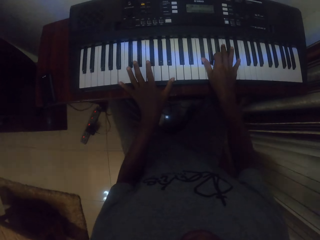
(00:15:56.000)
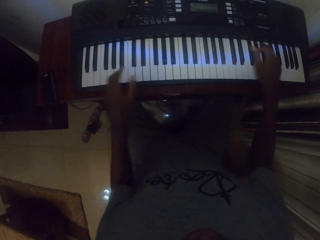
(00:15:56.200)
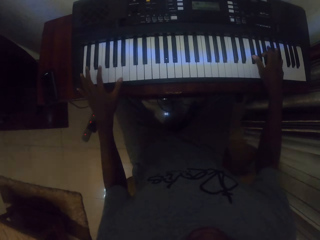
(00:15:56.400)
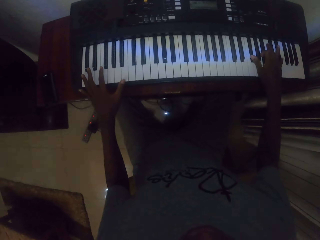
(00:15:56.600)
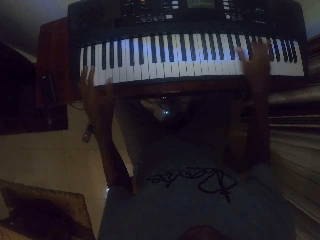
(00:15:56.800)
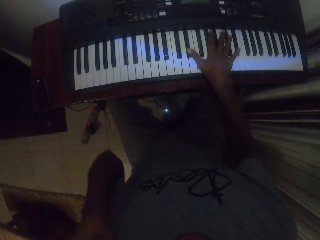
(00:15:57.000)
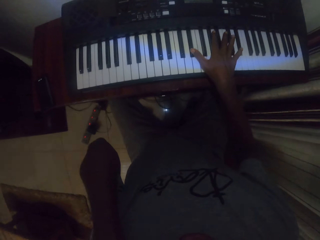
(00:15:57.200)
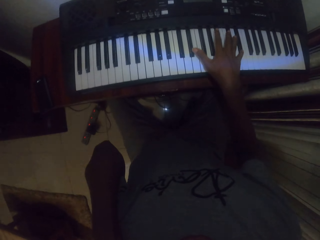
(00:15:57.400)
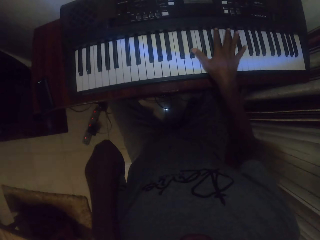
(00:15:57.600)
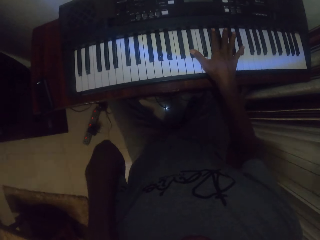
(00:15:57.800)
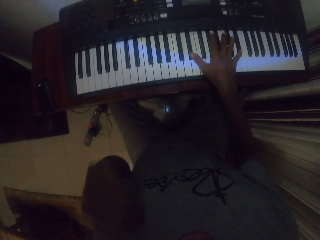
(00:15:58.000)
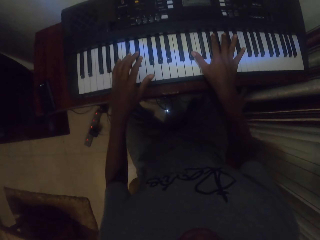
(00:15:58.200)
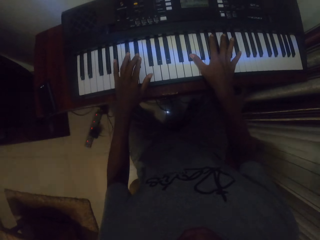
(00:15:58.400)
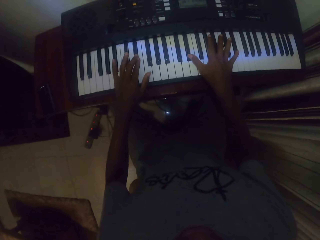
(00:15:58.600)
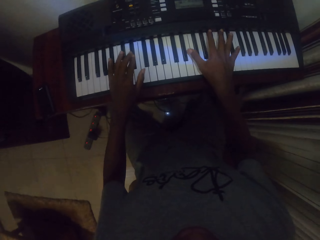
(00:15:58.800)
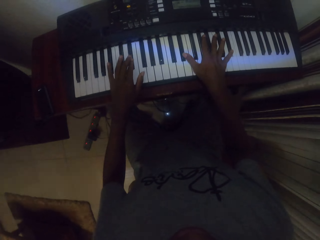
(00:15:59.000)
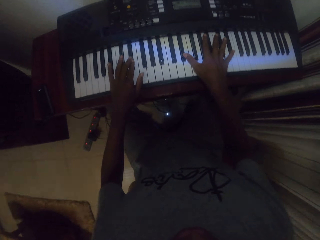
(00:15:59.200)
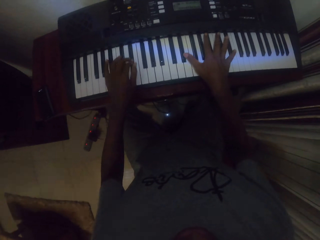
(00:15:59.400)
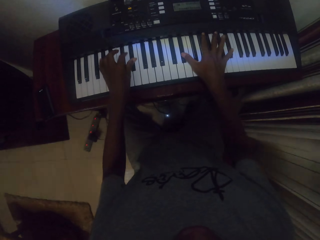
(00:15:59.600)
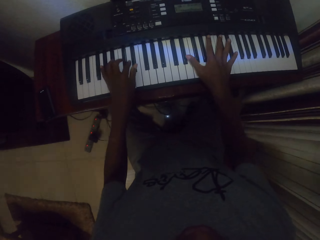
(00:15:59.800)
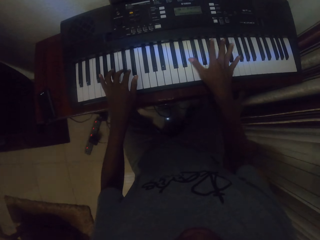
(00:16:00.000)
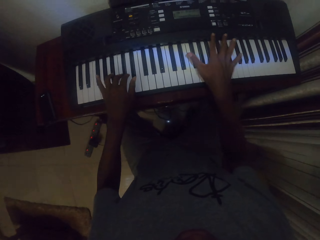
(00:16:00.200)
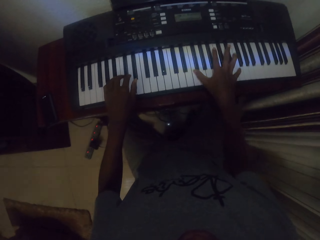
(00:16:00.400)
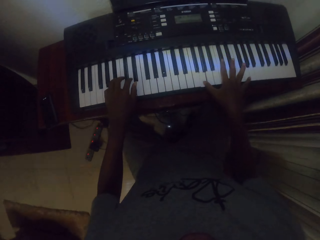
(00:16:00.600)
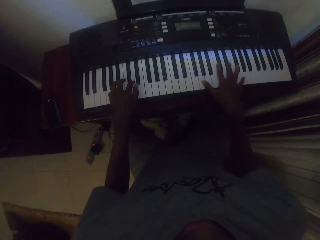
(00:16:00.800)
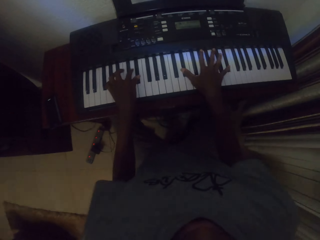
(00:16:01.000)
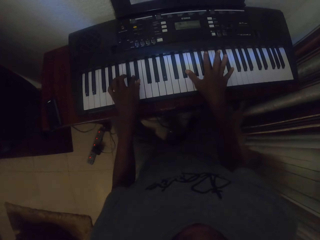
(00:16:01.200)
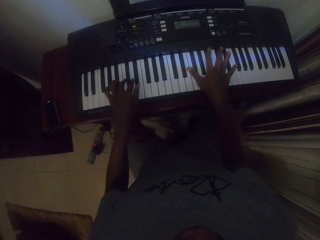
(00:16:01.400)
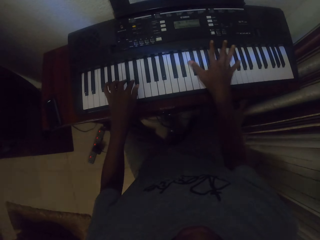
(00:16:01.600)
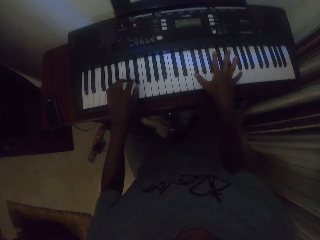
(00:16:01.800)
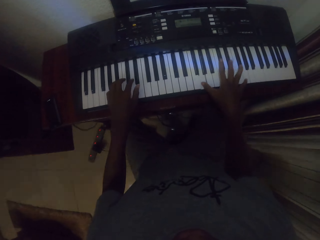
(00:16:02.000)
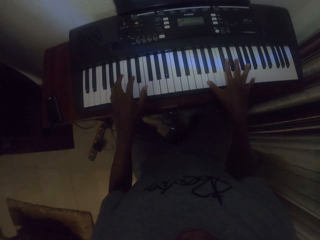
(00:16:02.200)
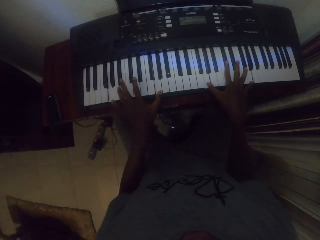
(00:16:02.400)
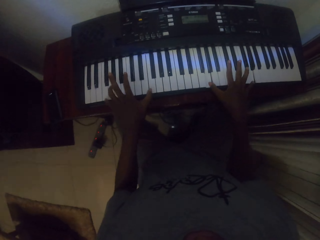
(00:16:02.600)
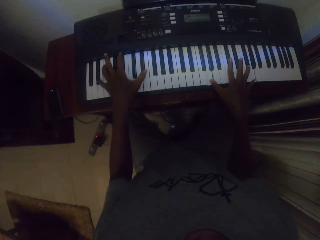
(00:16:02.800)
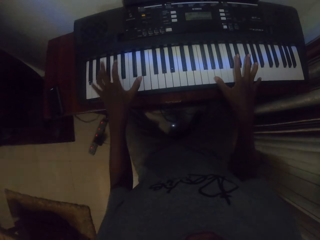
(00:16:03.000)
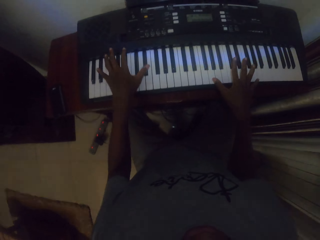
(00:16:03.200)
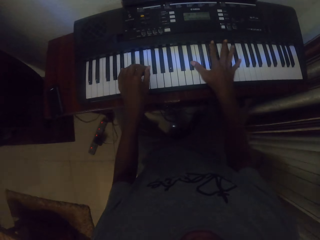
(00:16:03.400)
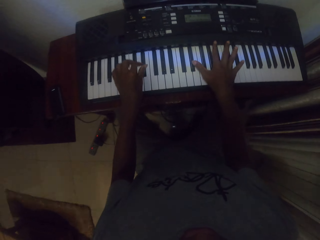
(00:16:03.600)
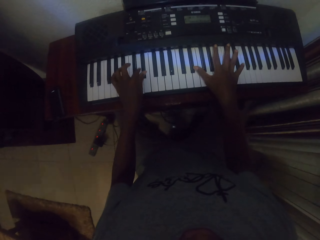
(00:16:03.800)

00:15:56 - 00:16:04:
The camera wearer raises a hand. They put the hand down. They play the keyboard.

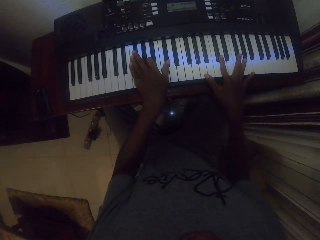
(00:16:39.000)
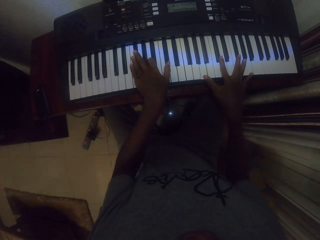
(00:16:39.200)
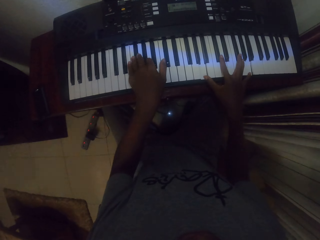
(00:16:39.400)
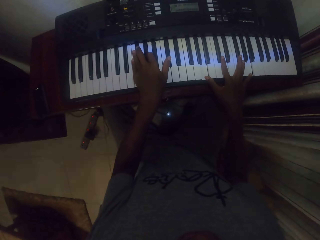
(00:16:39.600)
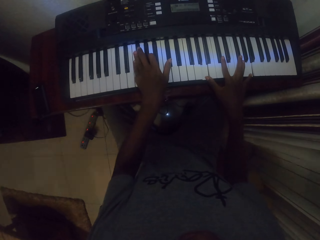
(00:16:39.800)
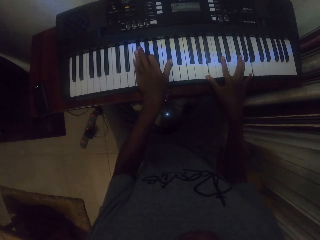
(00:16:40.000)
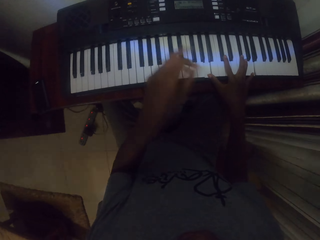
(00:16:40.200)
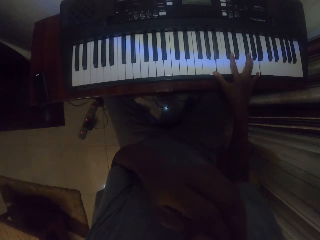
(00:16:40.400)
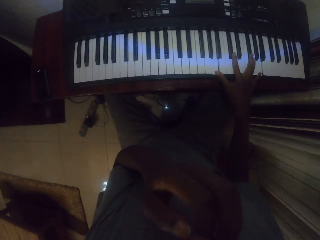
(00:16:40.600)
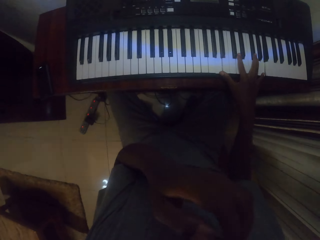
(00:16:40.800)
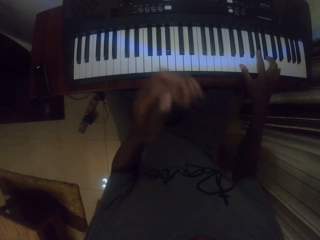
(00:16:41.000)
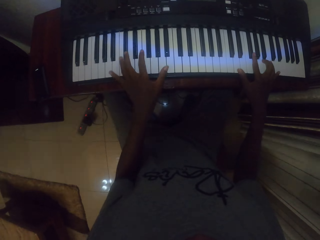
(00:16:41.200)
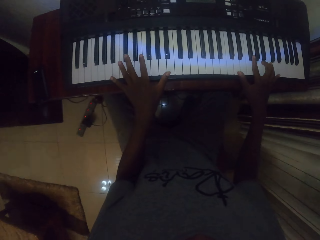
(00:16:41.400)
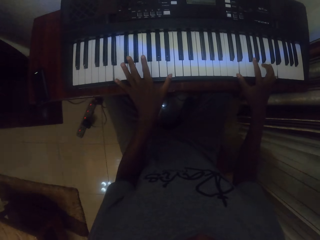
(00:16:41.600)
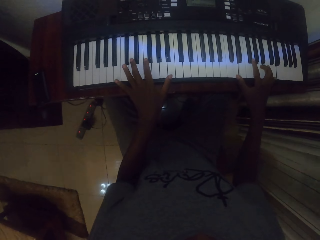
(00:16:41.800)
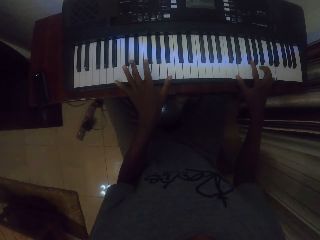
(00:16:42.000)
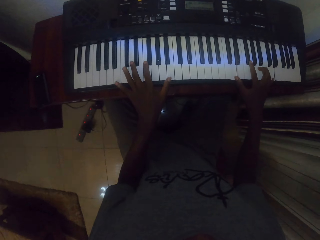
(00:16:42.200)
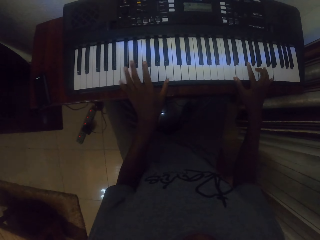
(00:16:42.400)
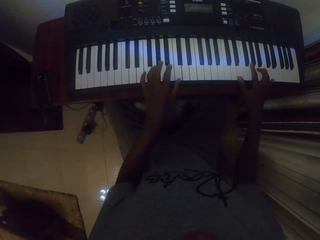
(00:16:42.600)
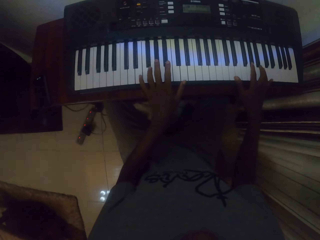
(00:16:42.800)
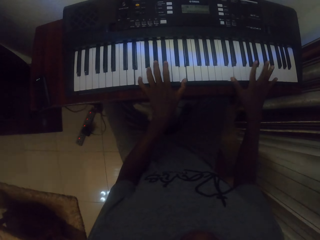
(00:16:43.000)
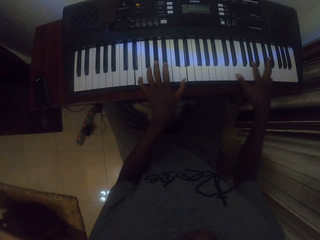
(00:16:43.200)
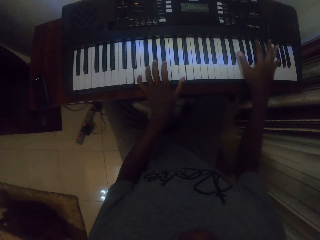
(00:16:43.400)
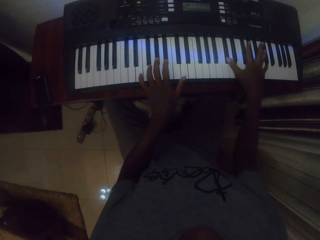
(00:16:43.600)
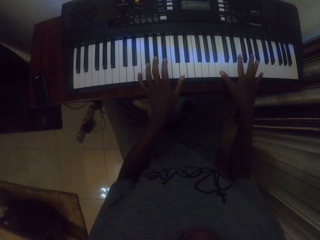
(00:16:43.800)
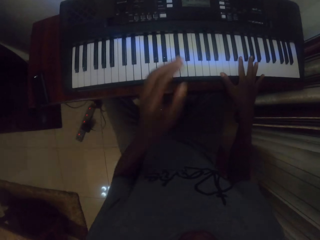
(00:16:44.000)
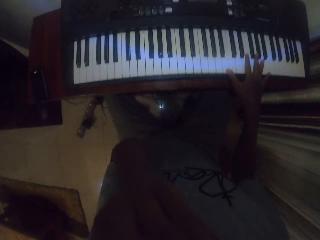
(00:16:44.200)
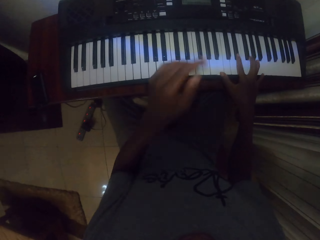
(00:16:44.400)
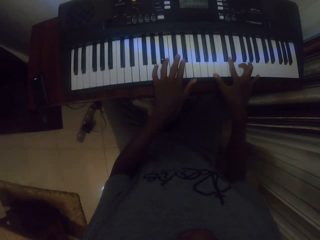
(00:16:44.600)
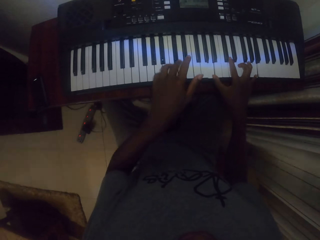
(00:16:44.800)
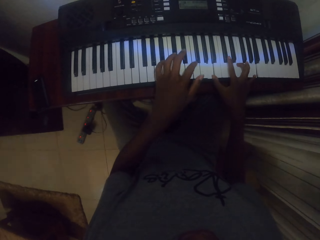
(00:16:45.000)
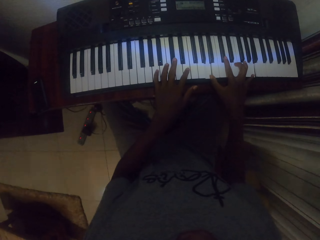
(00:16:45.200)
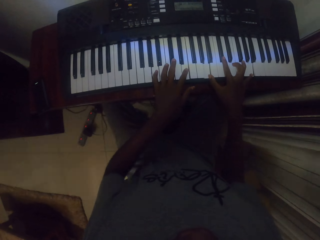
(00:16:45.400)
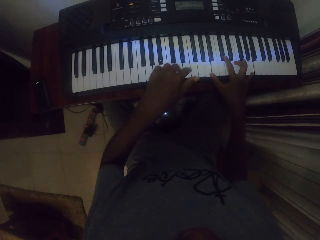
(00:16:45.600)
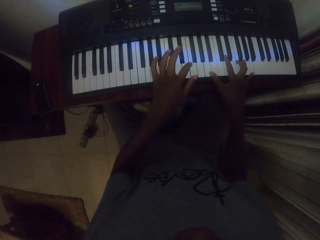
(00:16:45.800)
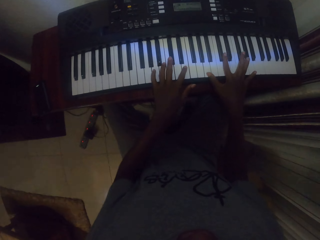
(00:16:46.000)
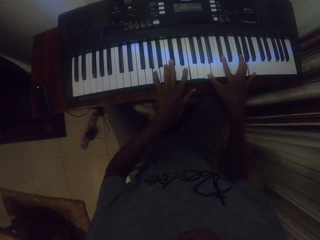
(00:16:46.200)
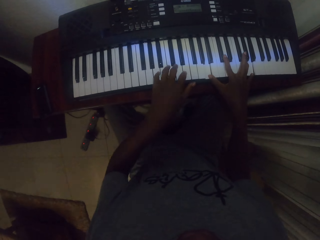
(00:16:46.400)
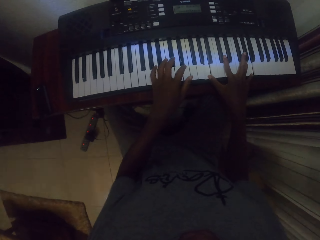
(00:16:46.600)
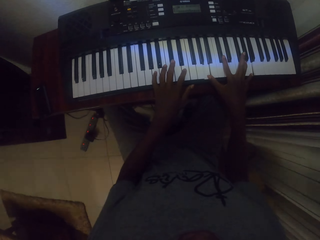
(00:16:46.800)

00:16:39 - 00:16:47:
The camera wearer raises a hand. They put the hand down. They play the keyboard.

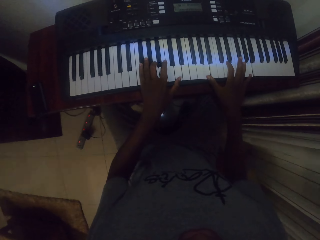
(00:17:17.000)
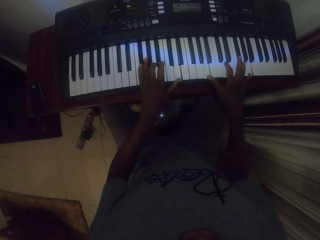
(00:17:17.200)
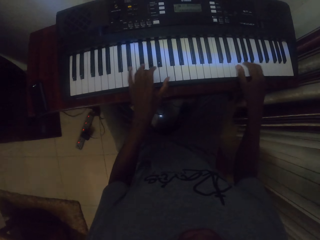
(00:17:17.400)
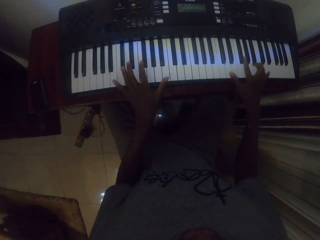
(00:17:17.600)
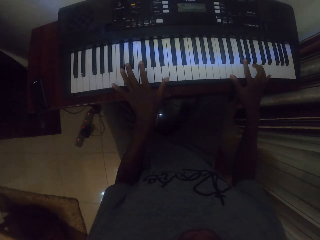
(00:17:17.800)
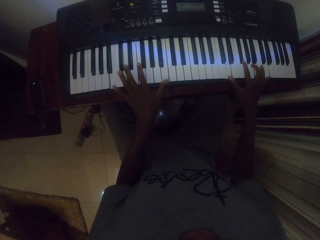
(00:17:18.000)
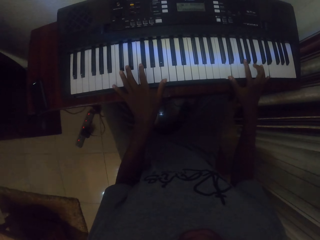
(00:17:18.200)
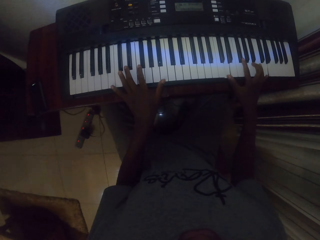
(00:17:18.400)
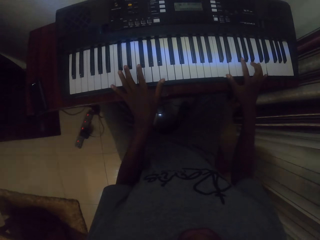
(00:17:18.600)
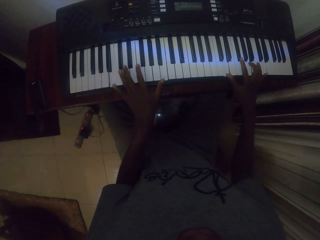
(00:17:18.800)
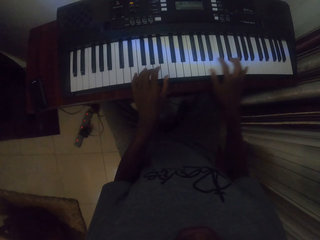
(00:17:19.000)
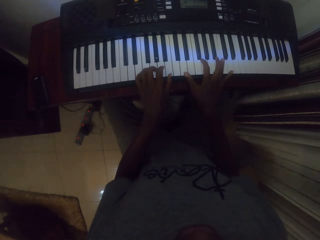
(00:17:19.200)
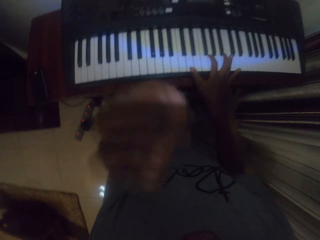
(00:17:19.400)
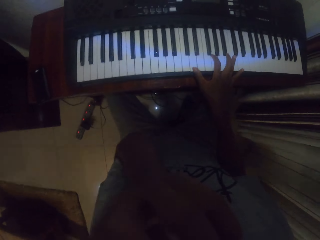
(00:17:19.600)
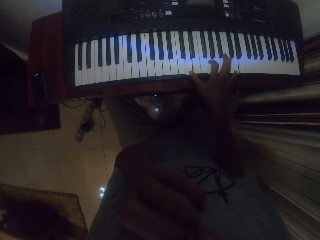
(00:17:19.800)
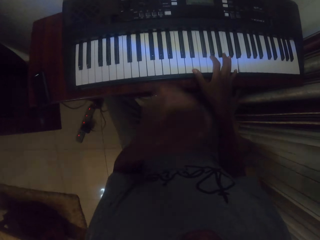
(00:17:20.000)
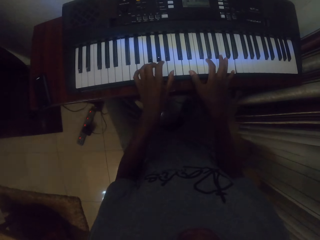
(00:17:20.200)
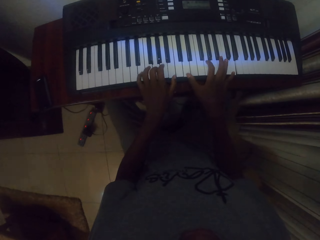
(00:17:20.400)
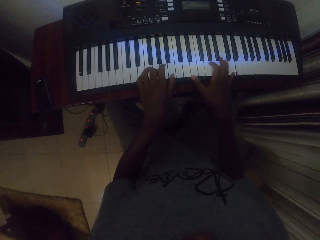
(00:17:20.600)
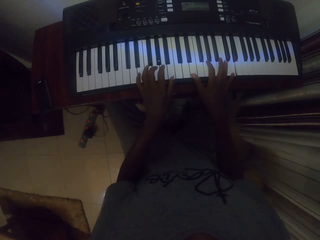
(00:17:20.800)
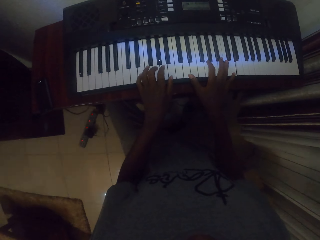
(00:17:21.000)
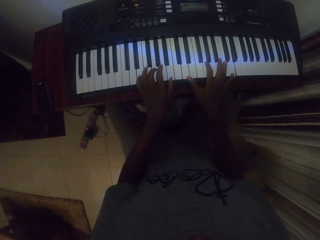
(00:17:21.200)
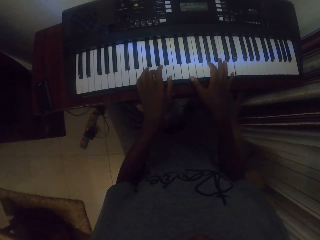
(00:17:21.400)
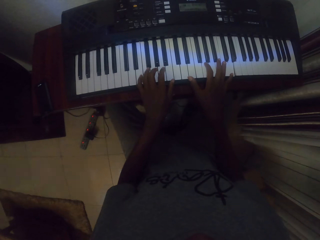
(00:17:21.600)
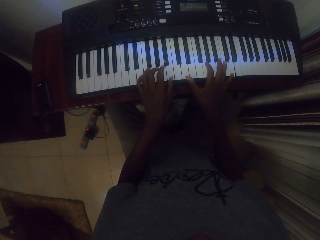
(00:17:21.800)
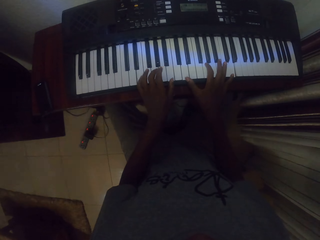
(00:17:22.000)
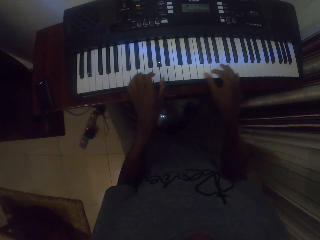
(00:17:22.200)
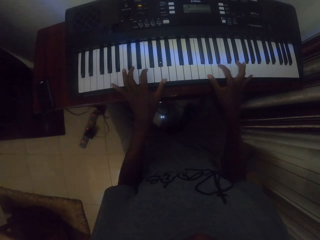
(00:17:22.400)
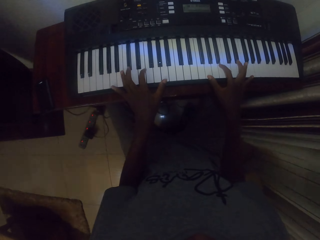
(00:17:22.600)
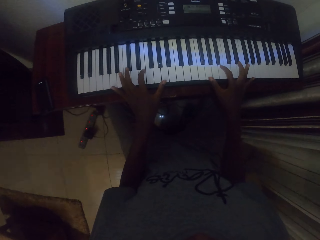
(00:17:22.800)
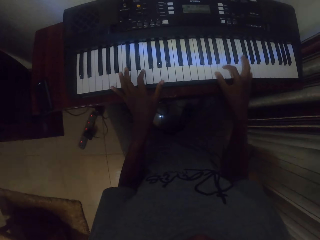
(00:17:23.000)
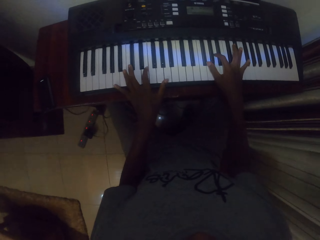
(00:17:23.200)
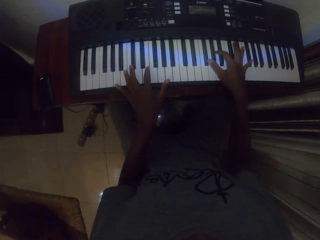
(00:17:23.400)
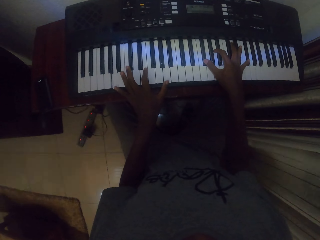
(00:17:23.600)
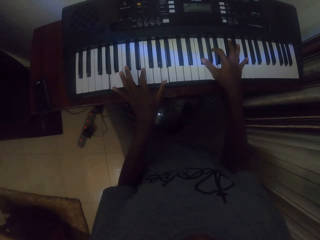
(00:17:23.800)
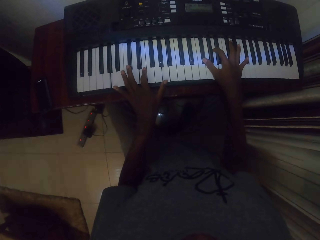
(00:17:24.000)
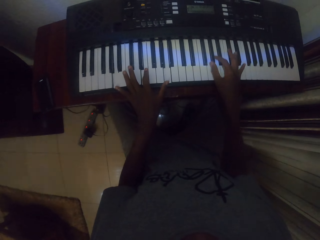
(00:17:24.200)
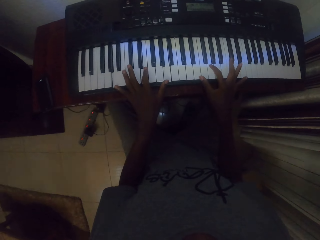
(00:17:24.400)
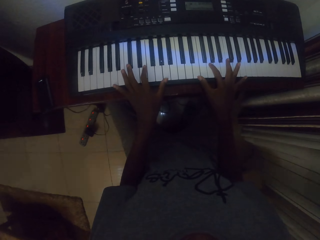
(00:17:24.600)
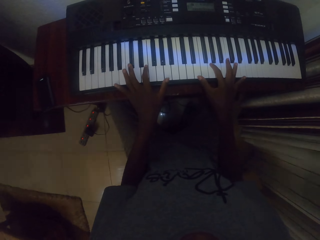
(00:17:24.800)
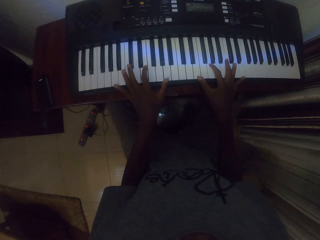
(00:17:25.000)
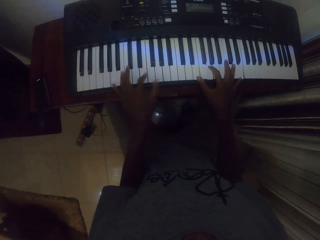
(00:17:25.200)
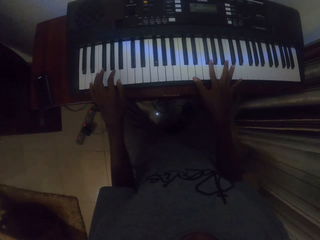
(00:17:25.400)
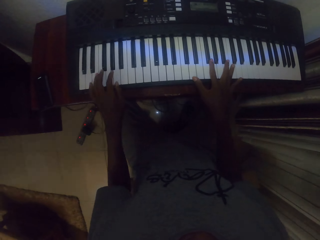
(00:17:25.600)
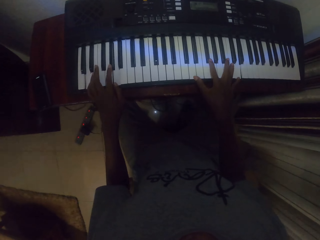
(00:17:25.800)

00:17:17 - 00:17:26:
The camera wearer touches his face. He plays the piano.
